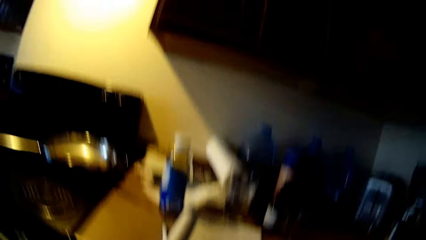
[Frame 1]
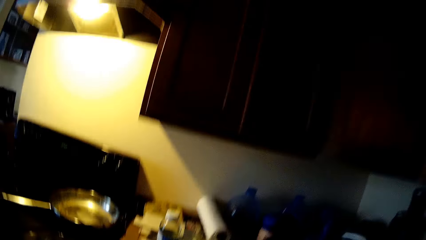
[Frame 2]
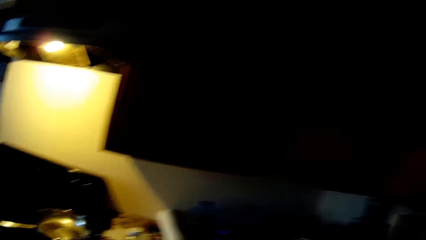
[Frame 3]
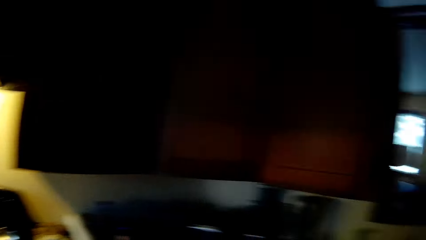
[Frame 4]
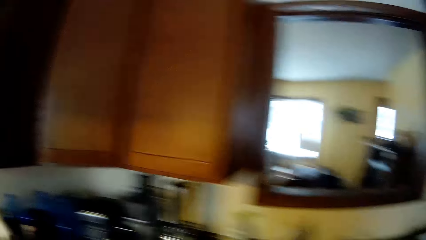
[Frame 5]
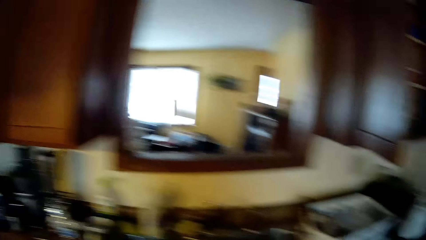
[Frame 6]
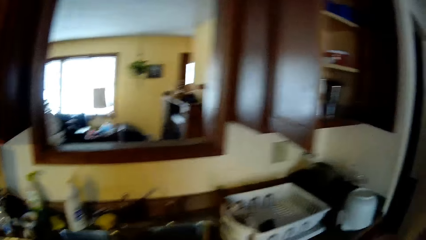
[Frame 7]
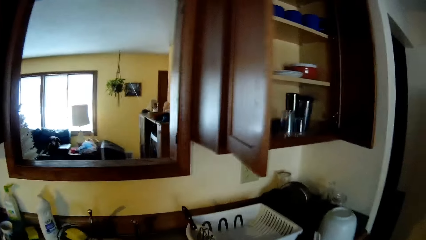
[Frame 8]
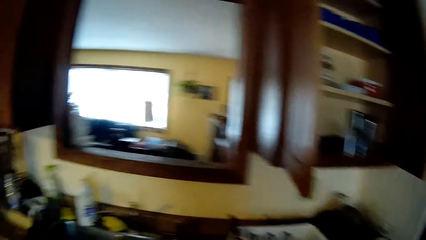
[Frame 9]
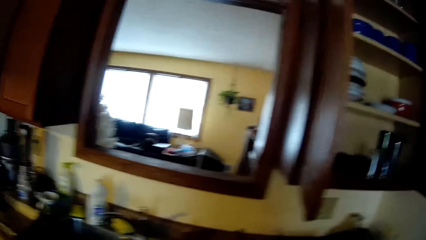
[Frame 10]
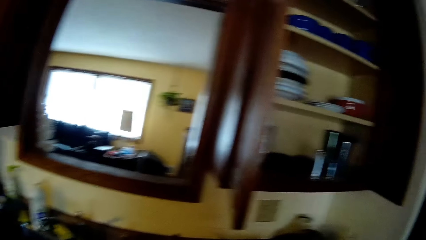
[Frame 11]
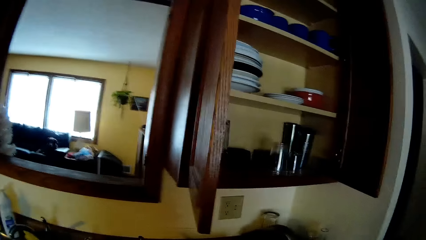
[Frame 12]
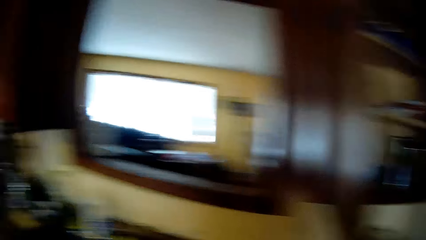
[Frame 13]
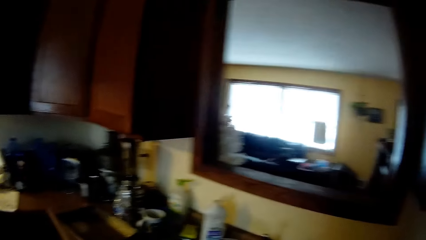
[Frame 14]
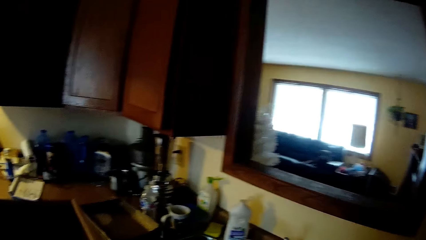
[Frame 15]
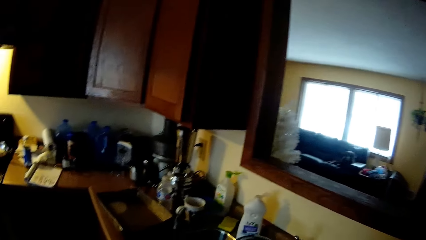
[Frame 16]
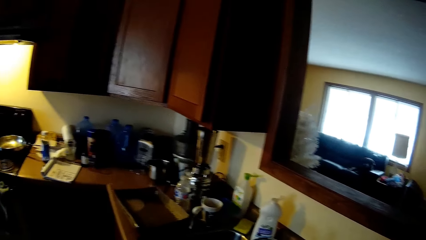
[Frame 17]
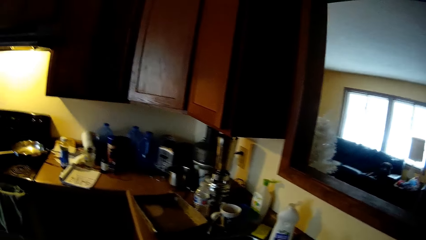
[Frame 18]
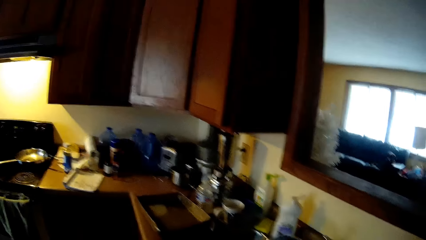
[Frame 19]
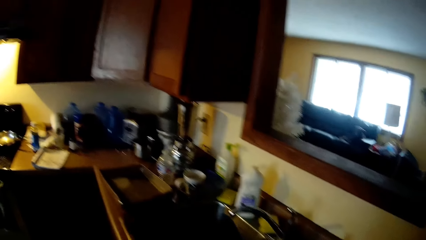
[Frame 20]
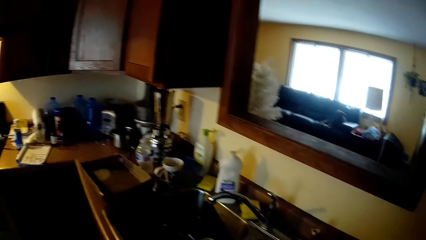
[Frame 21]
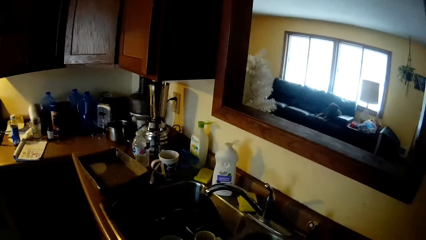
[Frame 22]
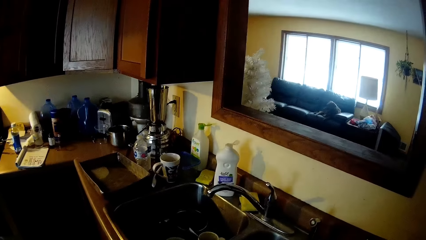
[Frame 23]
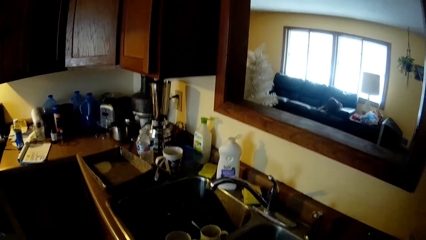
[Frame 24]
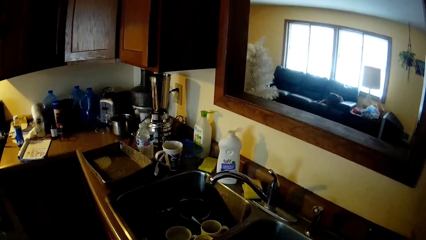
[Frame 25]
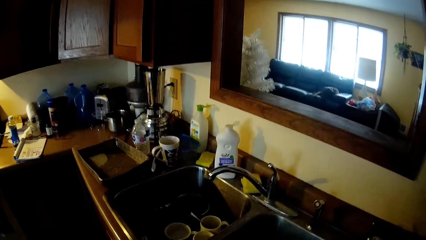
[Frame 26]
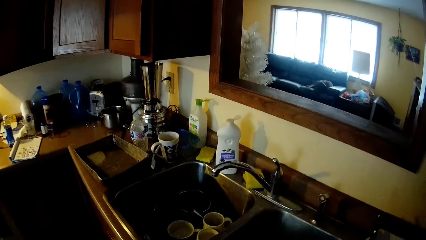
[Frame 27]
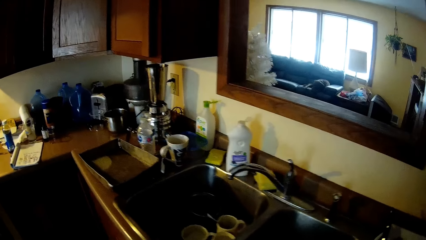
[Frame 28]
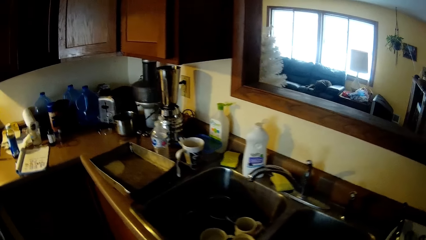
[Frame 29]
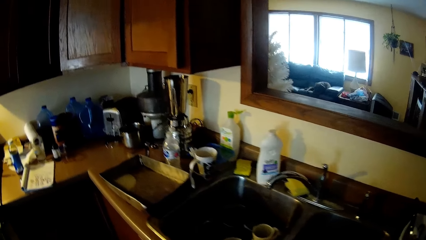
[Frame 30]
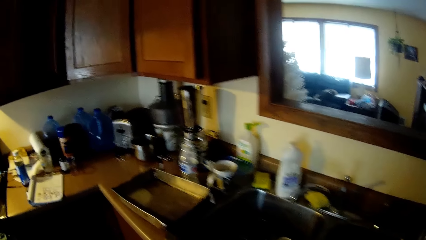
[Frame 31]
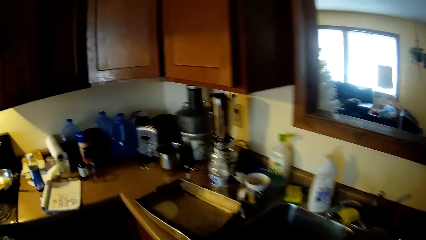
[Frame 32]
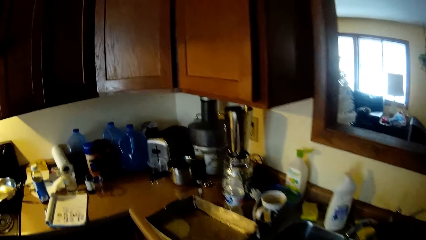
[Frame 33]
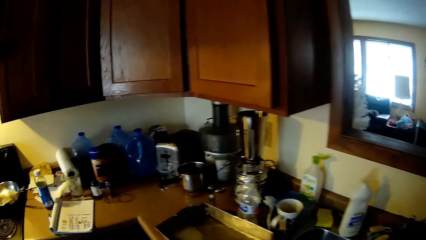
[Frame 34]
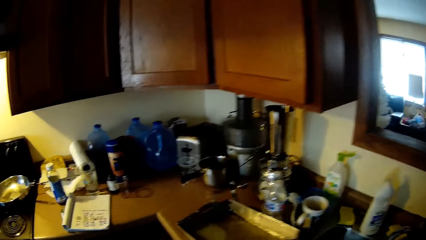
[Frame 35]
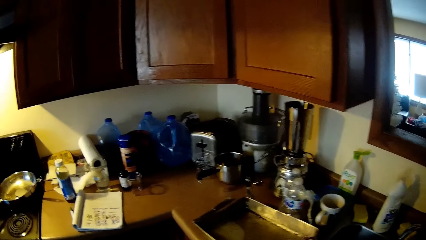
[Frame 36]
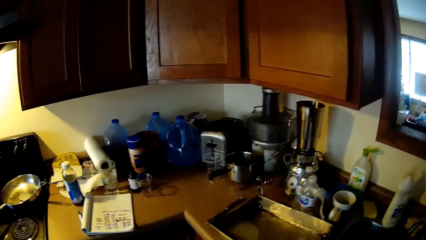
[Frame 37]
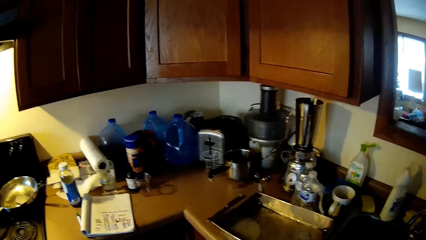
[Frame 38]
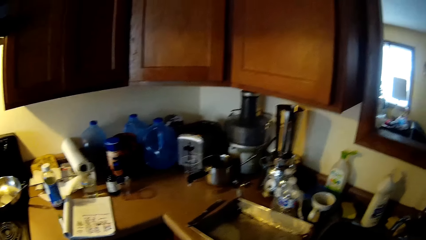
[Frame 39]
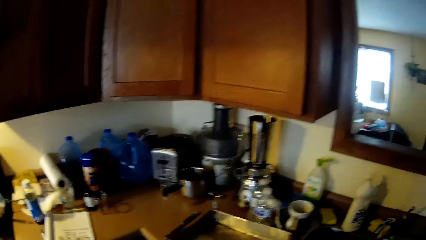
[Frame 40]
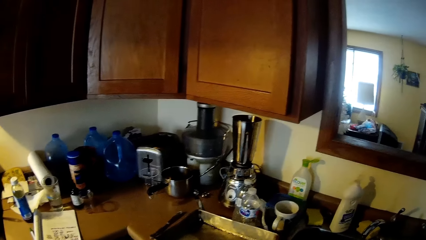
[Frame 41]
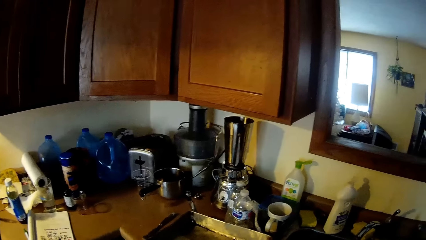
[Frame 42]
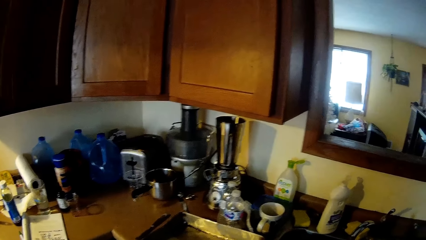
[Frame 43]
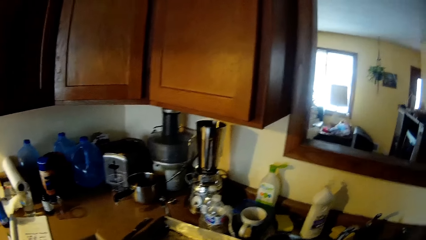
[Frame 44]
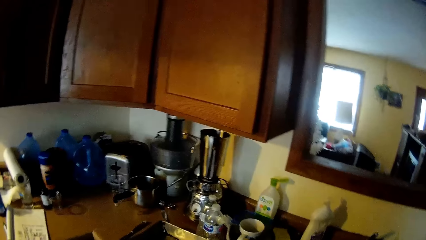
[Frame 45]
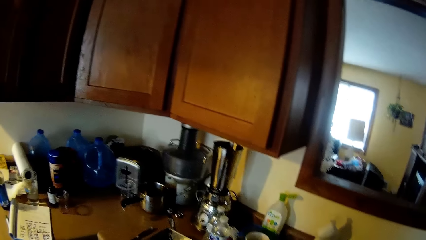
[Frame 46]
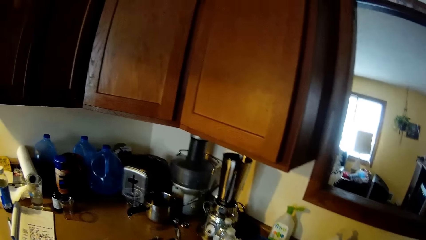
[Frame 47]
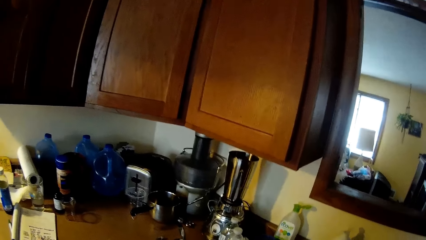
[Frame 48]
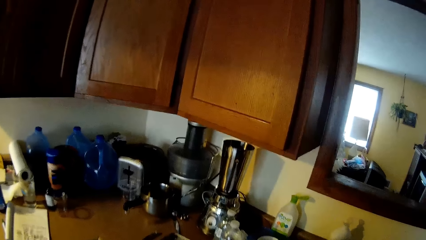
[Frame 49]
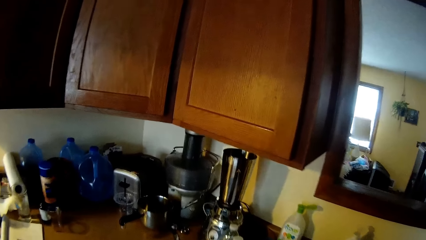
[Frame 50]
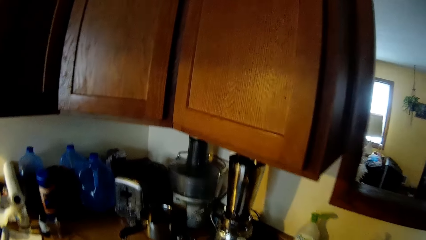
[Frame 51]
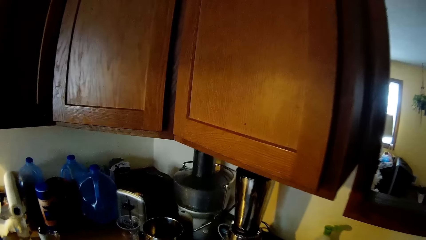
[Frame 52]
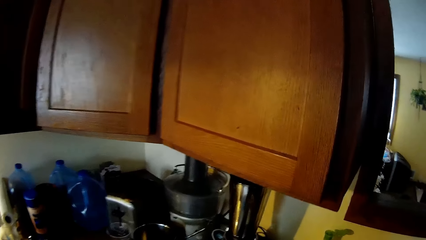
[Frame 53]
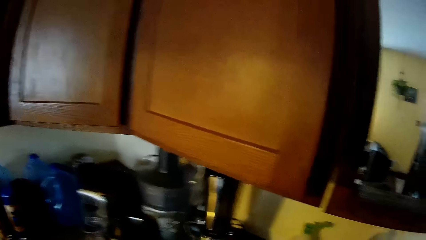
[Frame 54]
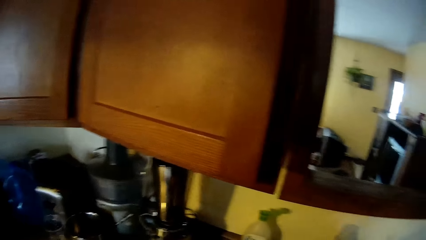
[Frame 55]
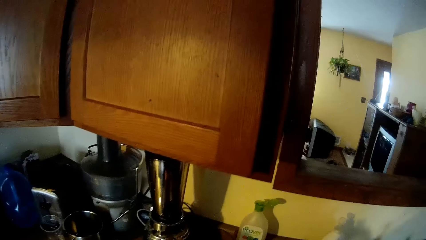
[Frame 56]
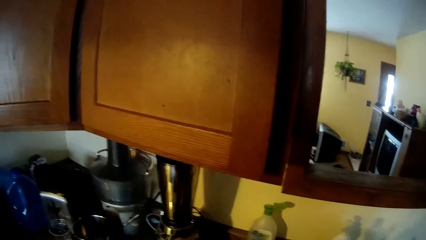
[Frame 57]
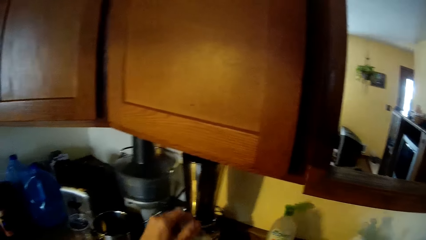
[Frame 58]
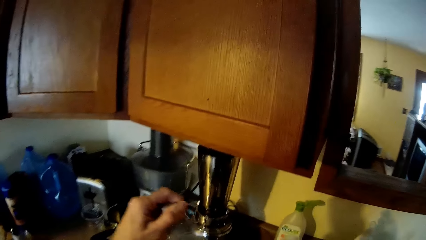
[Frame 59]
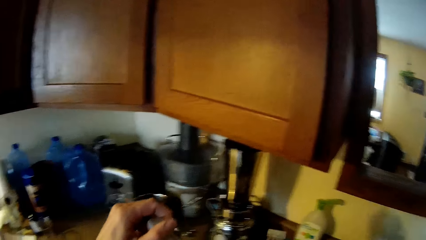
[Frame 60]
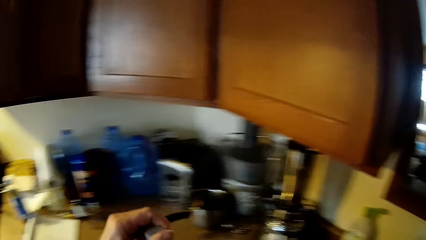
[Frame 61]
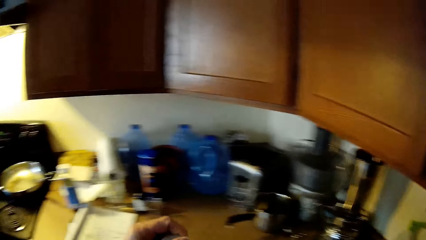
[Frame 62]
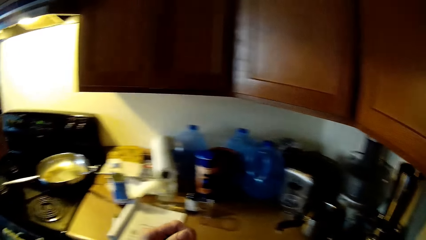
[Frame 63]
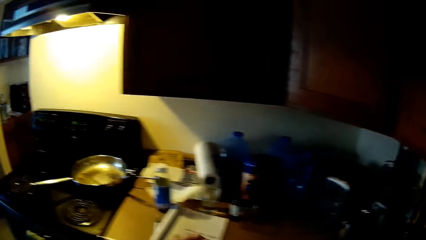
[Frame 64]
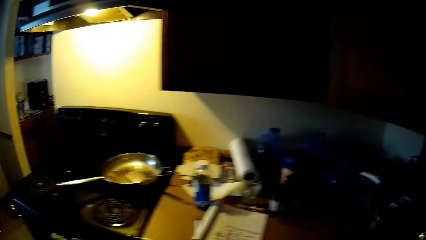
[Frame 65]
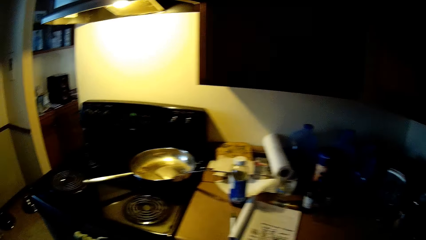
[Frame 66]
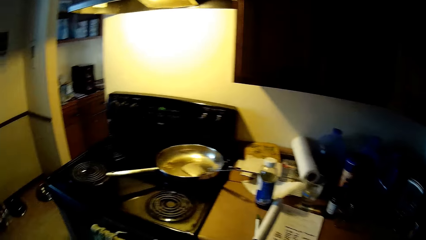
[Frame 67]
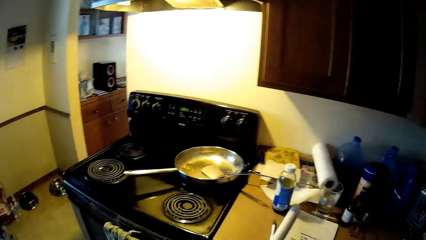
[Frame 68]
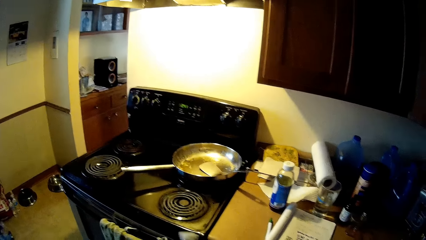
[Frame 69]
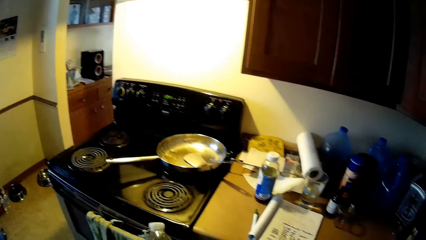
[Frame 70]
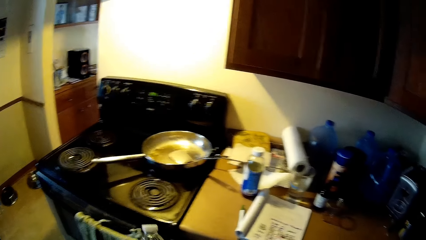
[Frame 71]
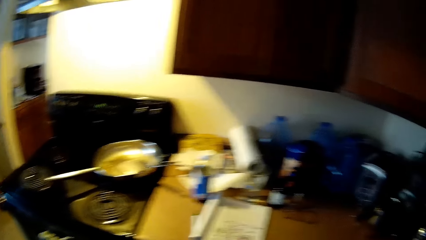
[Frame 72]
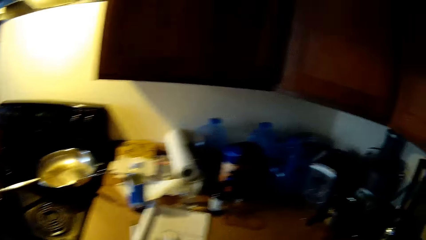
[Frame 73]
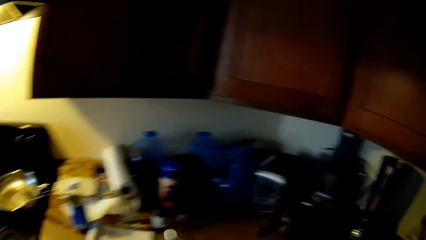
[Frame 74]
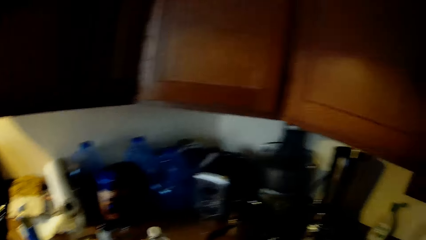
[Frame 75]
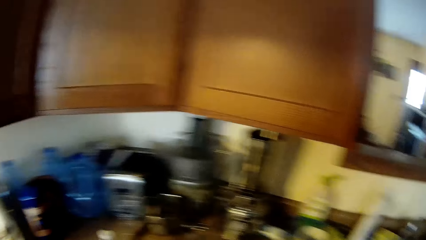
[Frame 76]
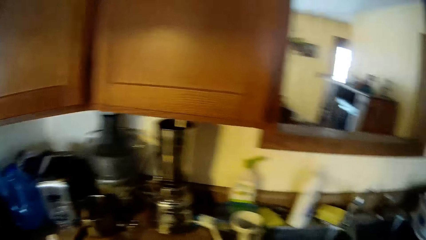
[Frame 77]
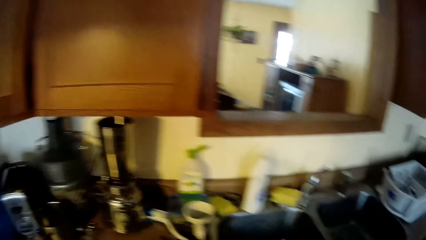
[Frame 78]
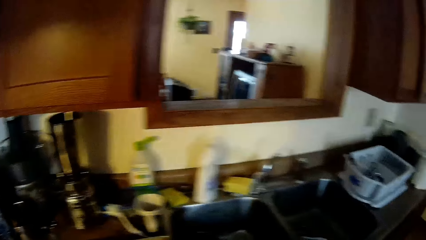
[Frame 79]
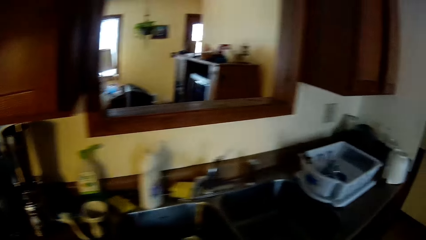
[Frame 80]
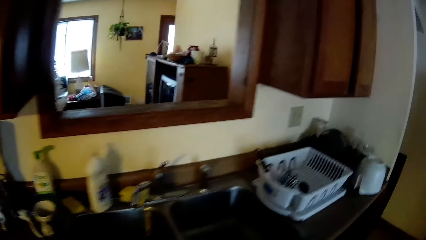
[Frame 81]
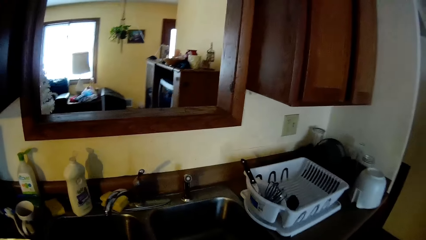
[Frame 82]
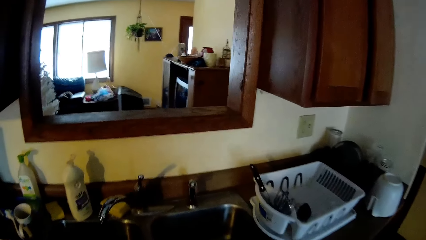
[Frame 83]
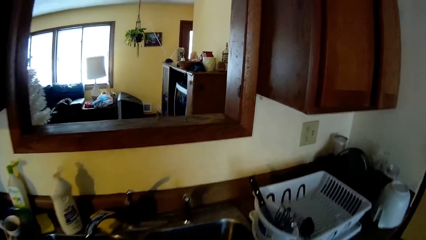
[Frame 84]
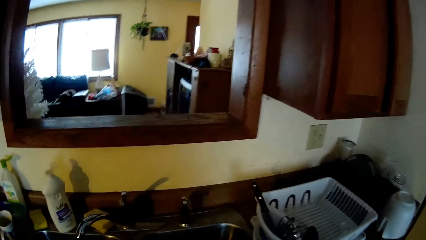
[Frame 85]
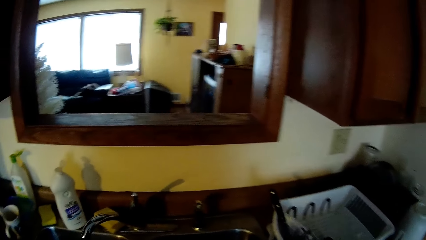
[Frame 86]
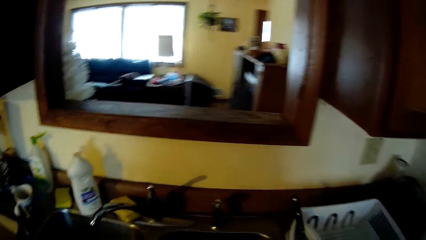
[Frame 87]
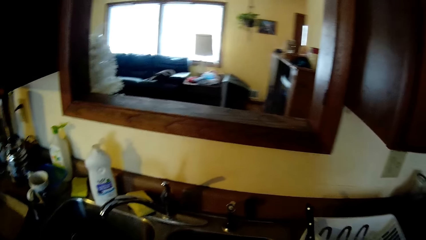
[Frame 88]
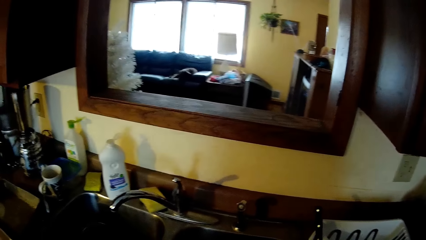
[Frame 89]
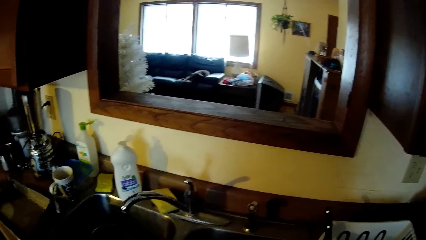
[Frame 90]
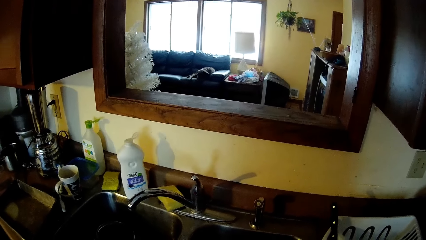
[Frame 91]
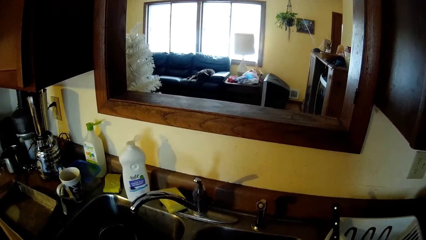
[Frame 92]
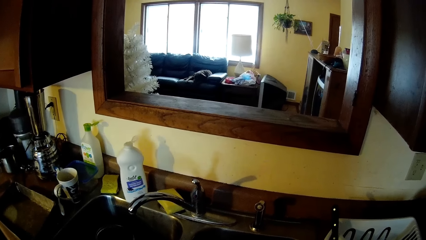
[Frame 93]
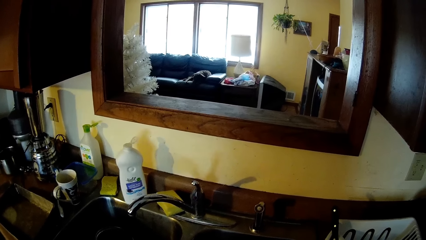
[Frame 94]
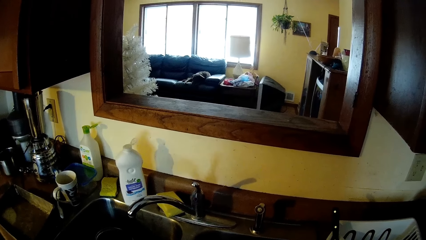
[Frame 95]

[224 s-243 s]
The camera wearer stares at the room. She picks up a bottle of water from the kitchen counter with her left hand. She stares at the room. She drops the bottle of water on the kitchen counter with her left hand.
